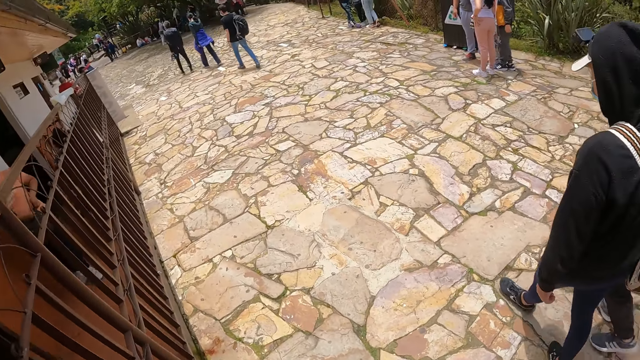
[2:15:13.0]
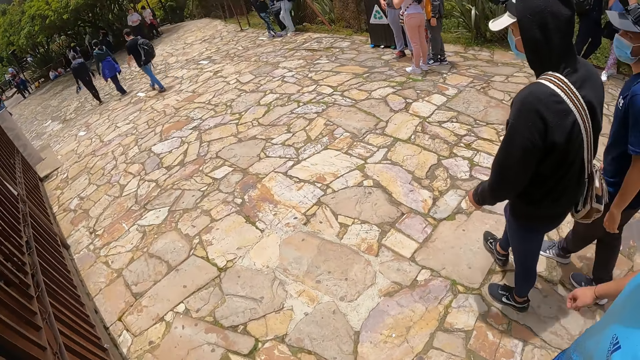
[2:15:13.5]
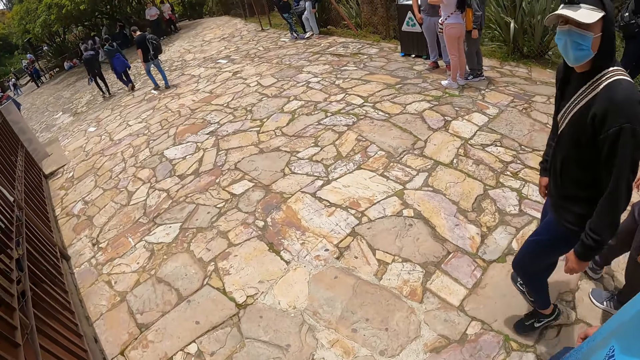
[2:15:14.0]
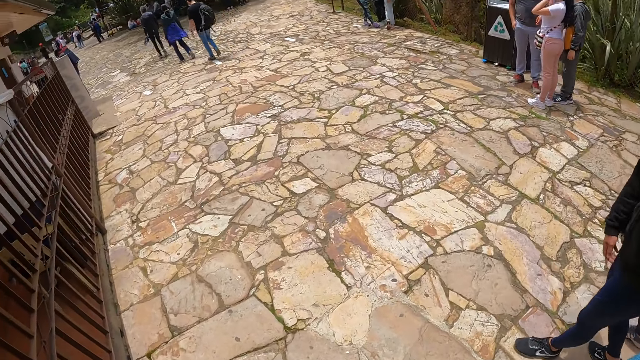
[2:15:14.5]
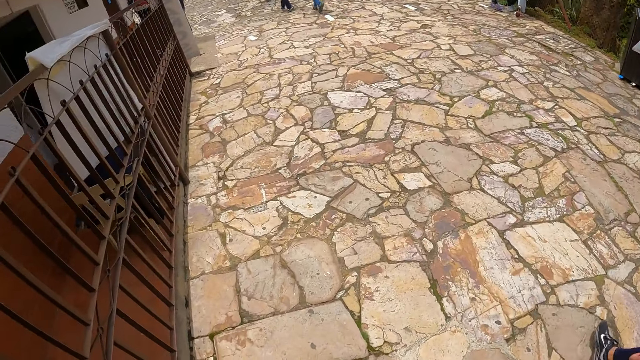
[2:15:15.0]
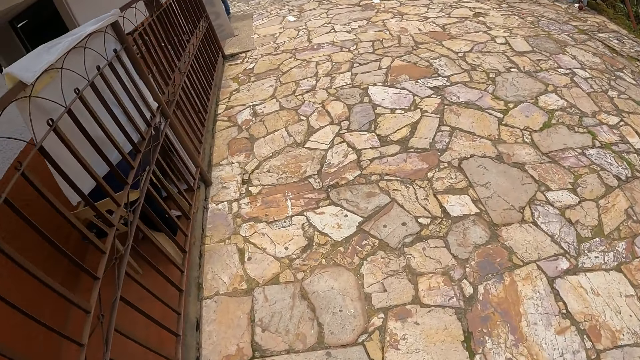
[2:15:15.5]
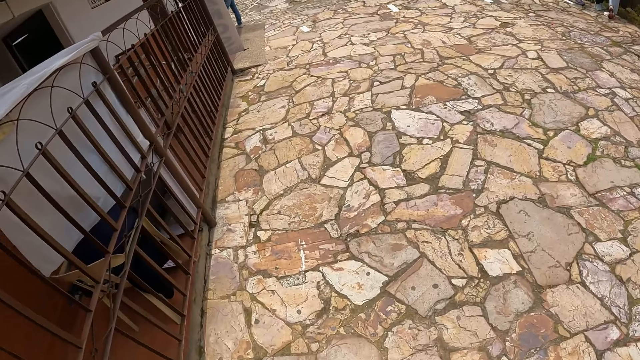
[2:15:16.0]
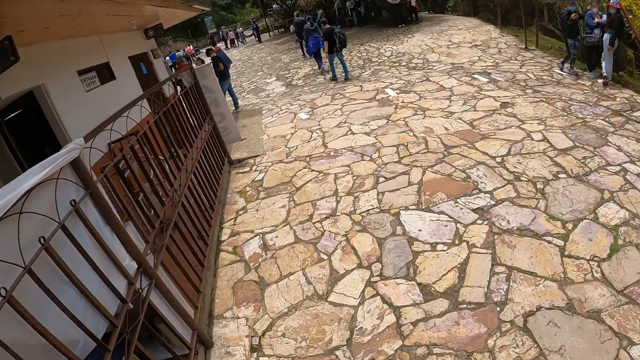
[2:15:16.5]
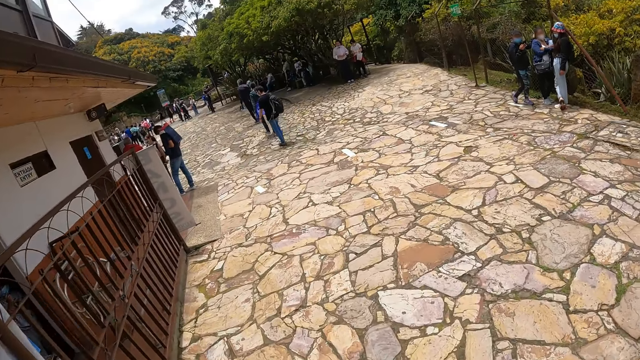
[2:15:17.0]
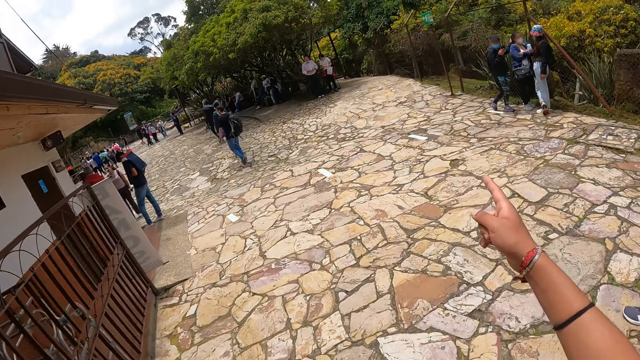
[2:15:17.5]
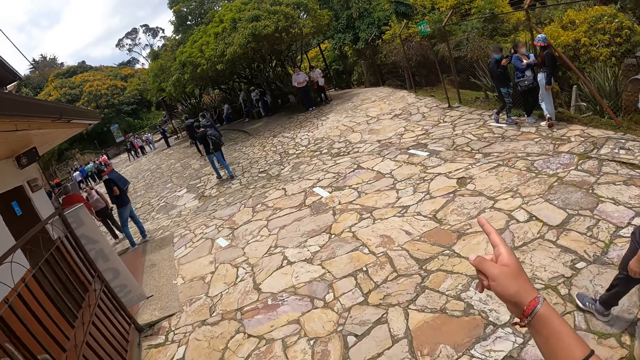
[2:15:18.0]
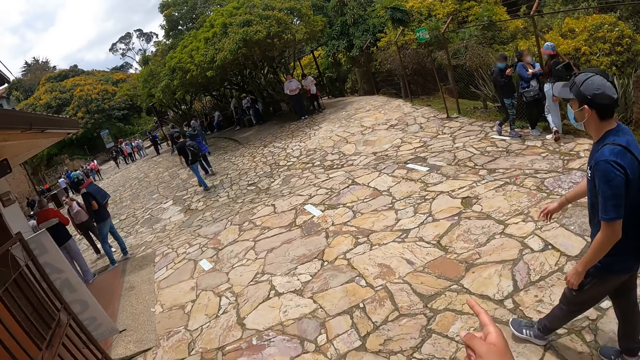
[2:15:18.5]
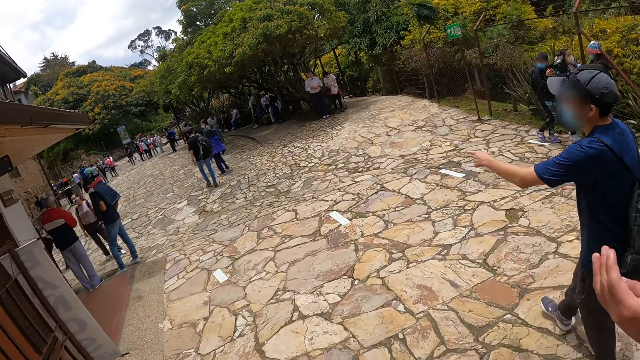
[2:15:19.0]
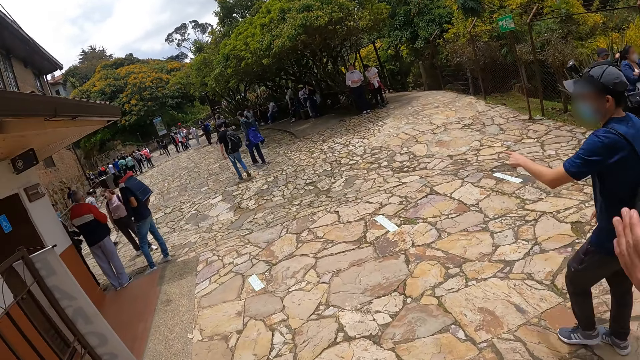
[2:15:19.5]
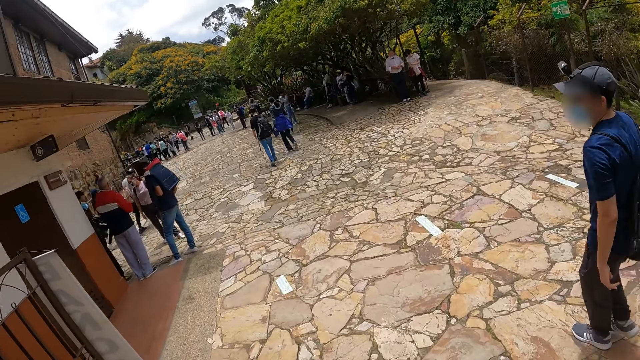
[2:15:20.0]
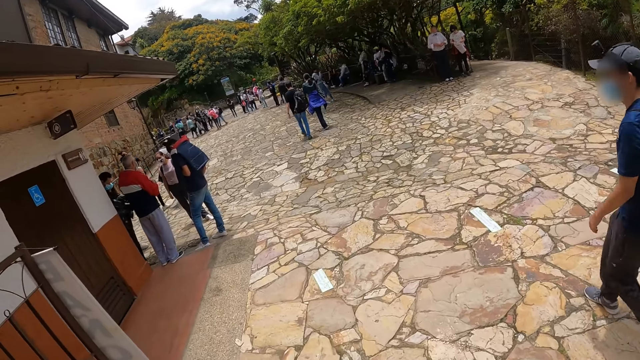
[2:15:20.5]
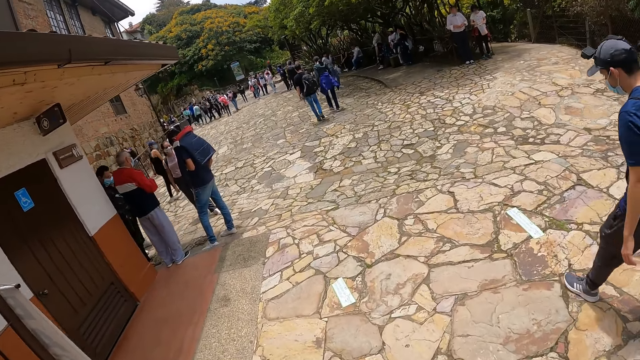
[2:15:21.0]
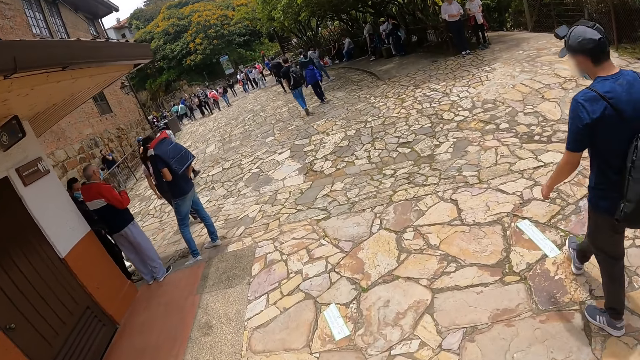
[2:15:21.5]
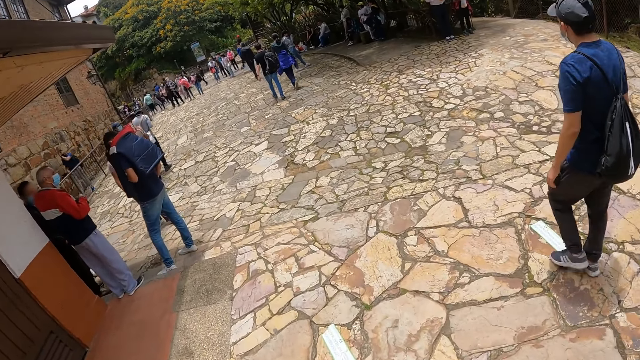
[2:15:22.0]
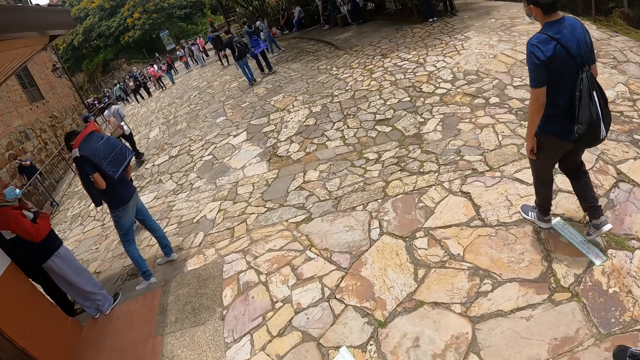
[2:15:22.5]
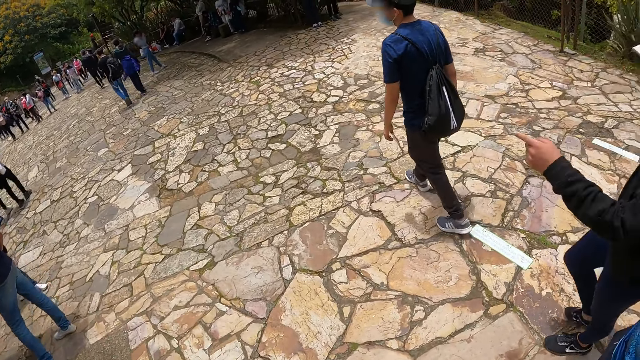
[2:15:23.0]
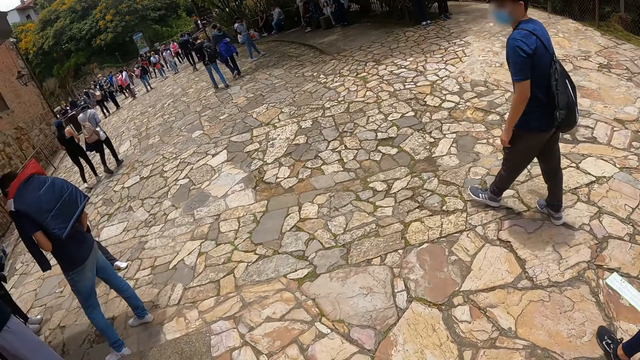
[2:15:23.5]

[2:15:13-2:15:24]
The camera wearer walks around. They interacted with a man, another man and a third man. They point the finger. A man walks around.

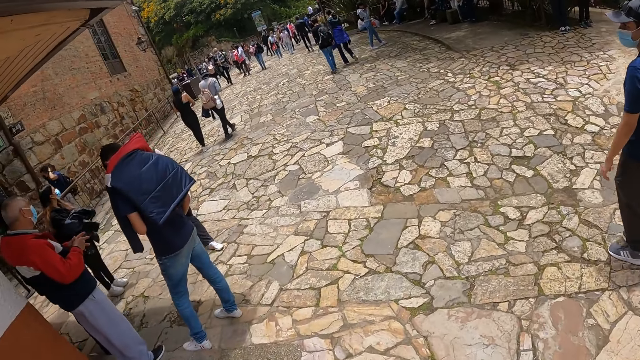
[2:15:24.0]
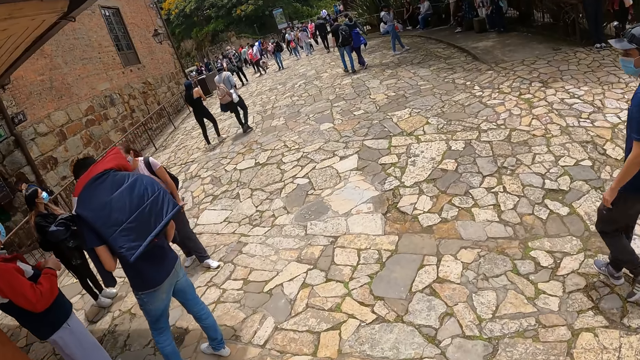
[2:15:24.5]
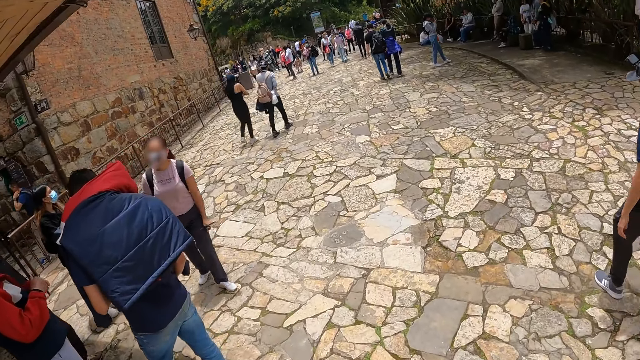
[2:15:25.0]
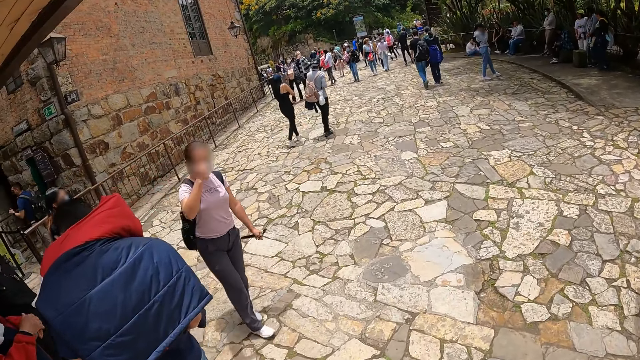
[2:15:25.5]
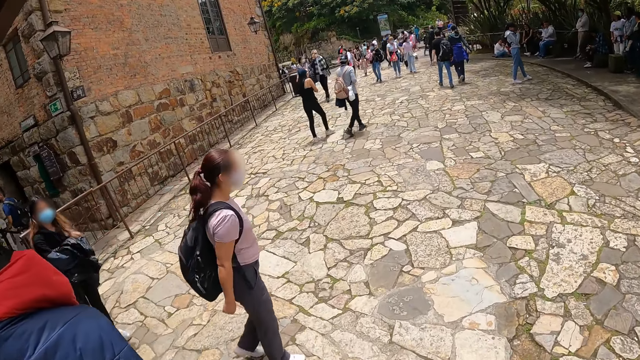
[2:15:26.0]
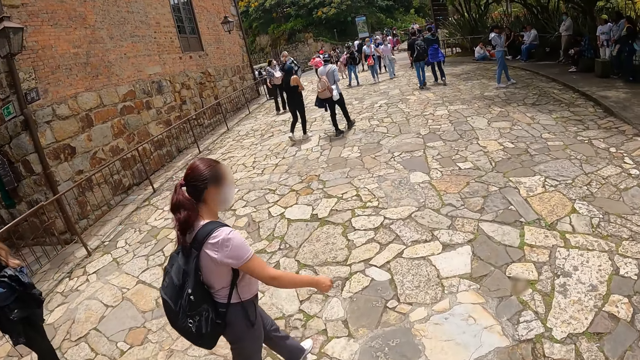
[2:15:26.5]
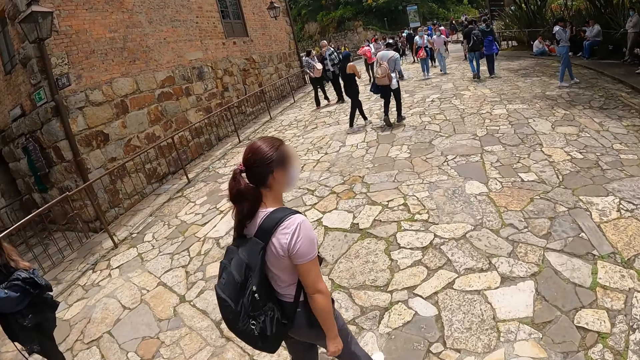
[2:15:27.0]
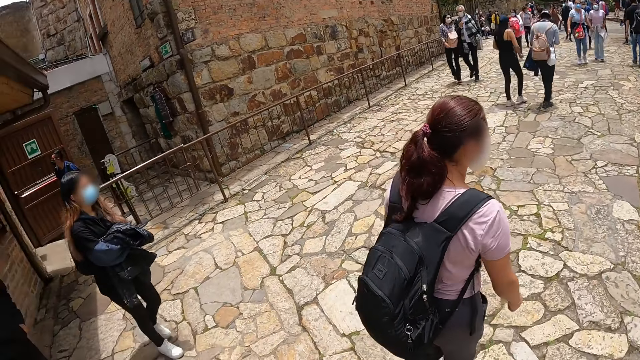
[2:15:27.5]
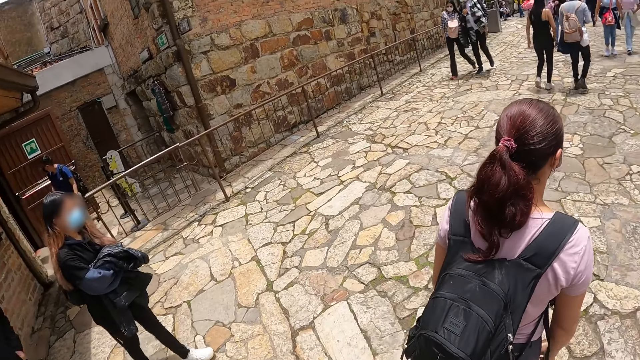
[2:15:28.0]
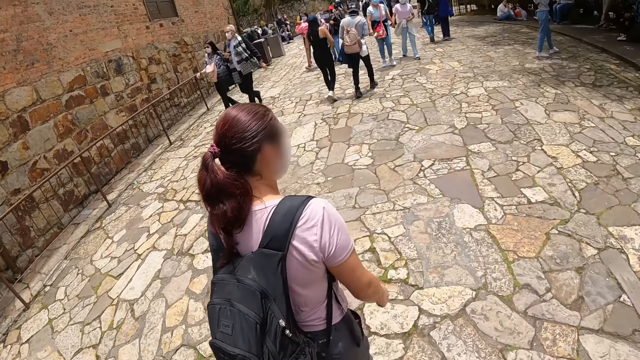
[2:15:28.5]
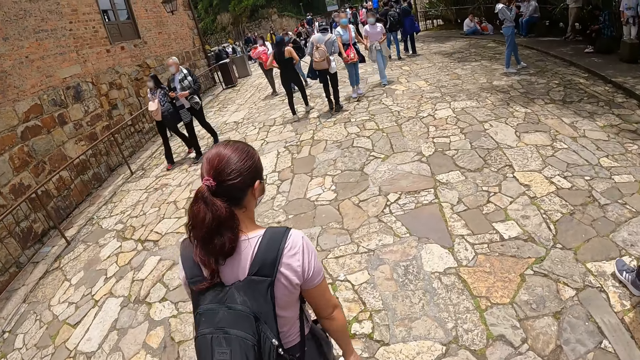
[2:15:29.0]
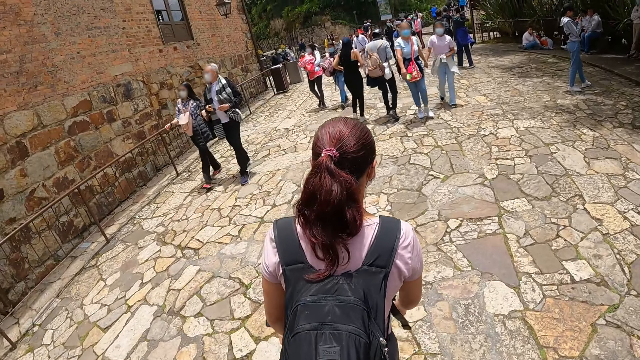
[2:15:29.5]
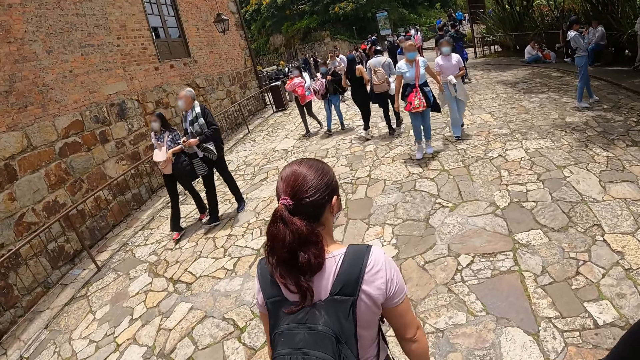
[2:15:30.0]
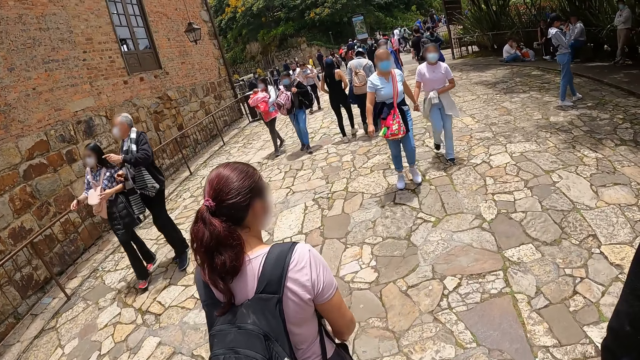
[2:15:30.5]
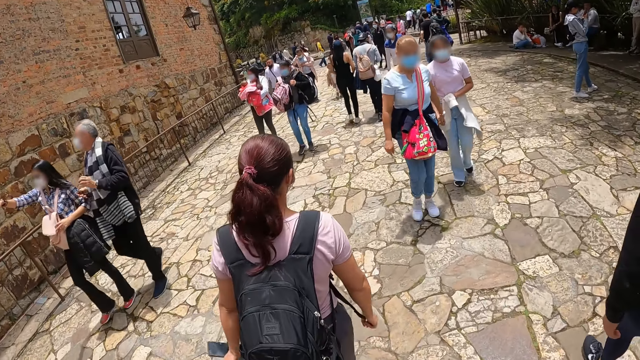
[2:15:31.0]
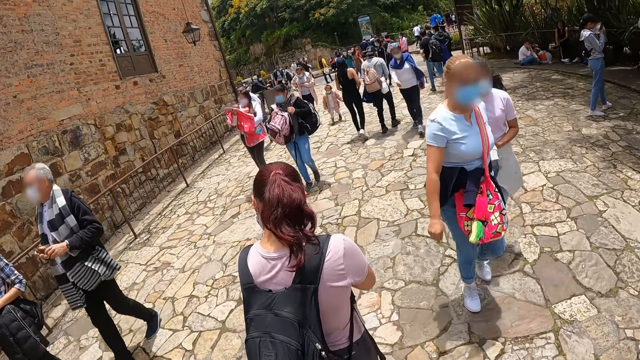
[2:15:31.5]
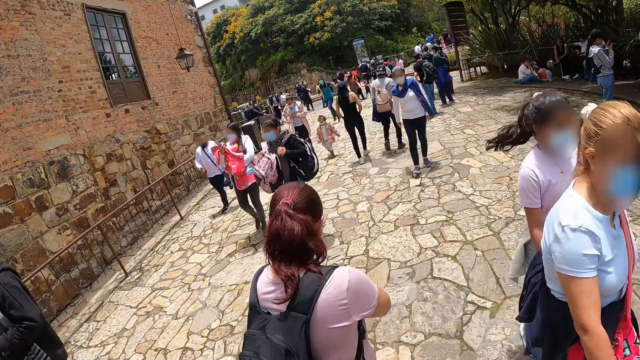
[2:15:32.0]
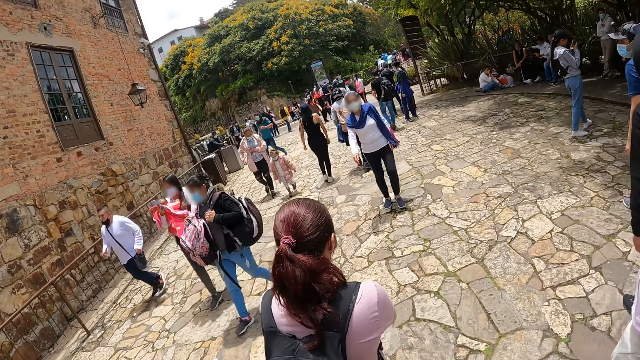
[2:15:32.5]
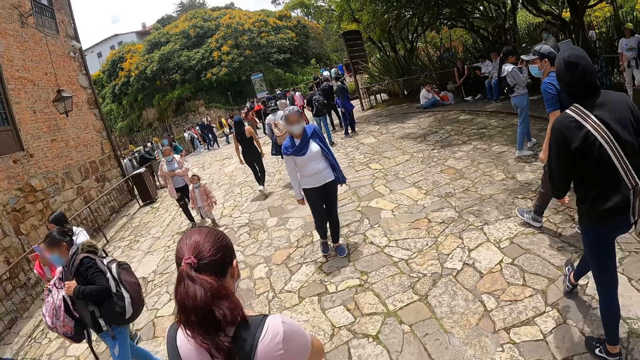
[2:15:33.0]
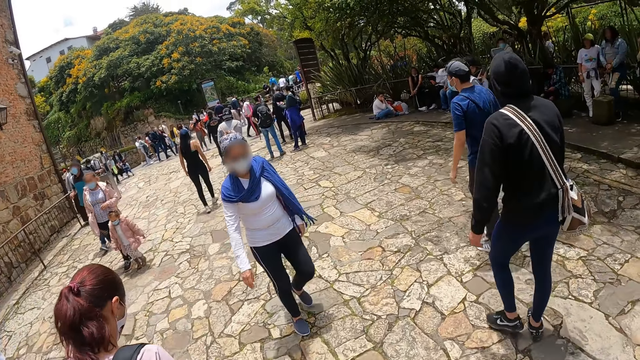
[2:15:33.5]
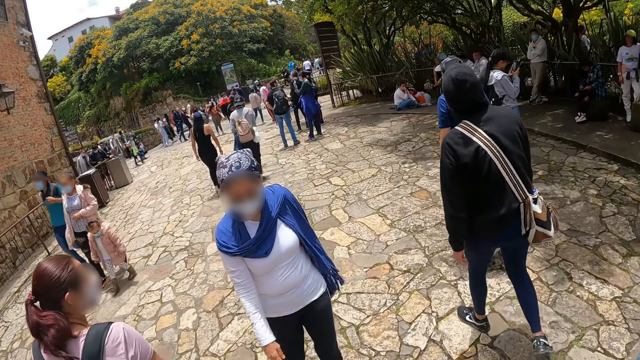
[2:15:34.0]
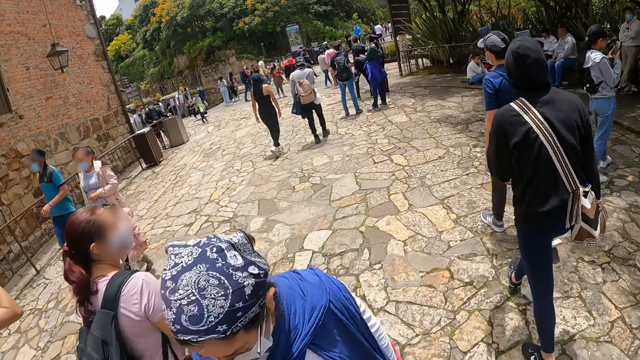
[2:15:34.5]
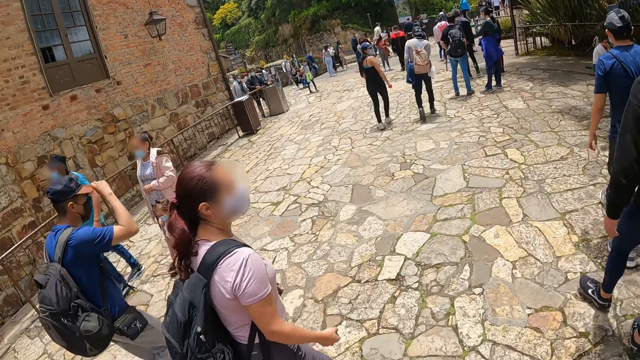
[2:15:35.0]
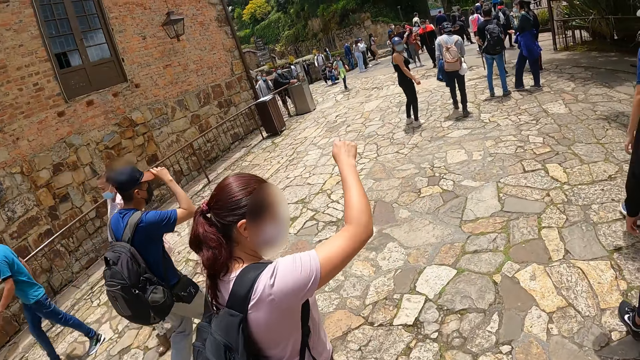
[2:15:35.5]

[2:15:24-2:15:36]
A woman walks around.
